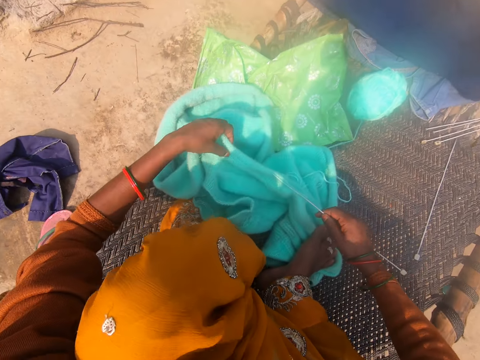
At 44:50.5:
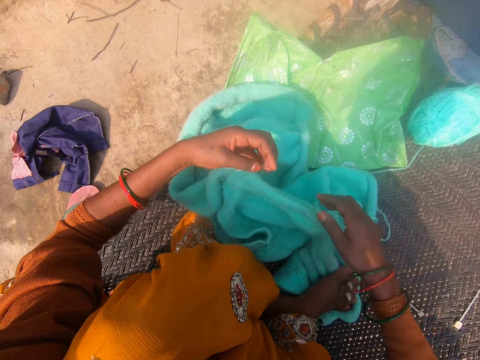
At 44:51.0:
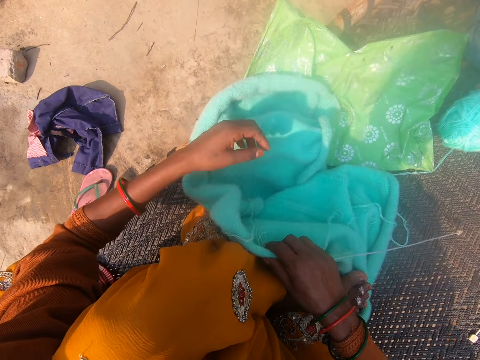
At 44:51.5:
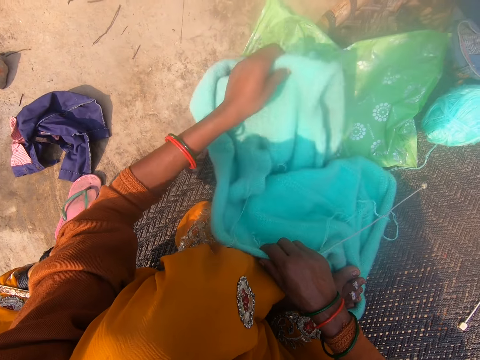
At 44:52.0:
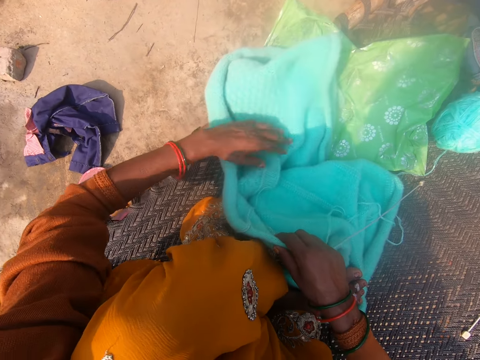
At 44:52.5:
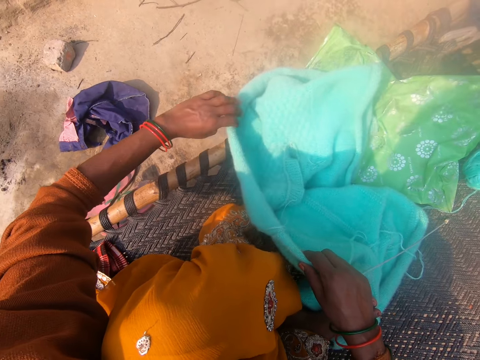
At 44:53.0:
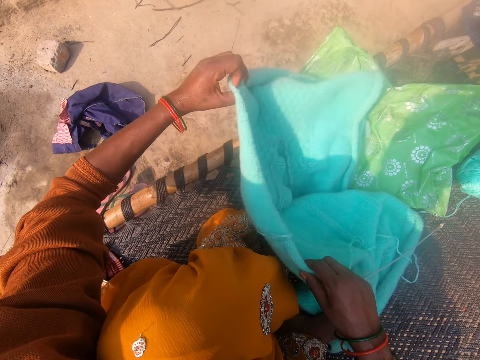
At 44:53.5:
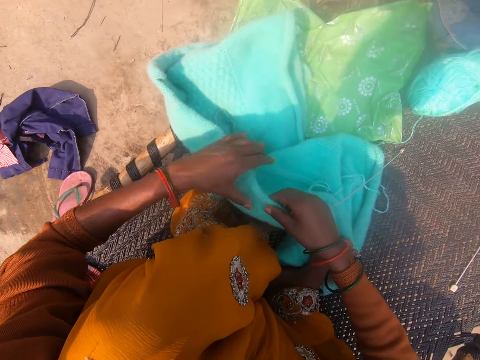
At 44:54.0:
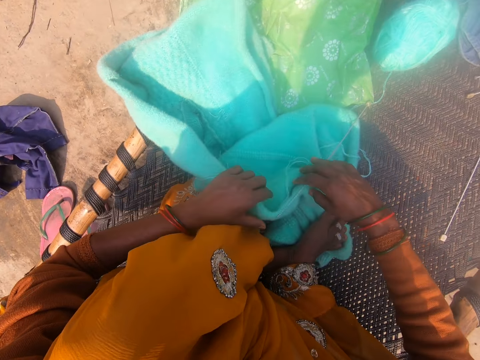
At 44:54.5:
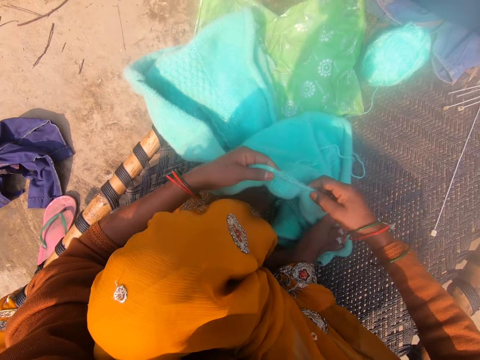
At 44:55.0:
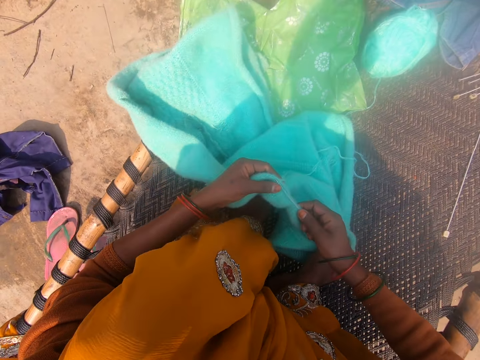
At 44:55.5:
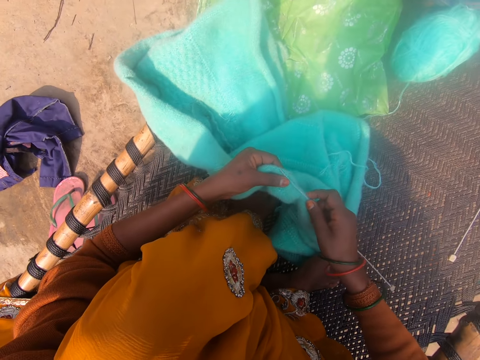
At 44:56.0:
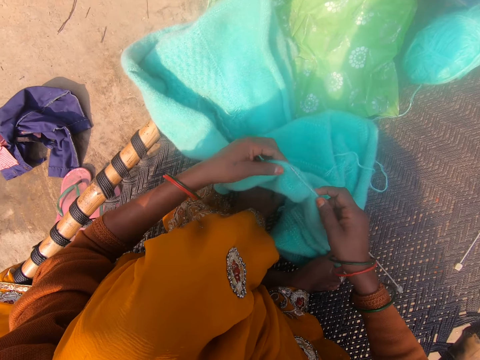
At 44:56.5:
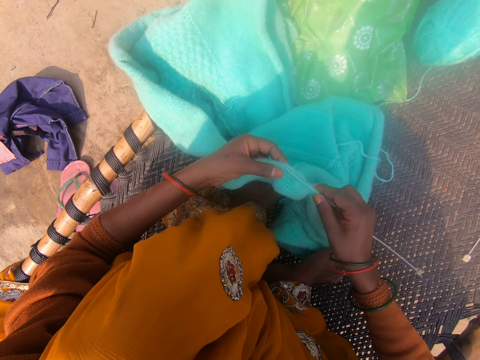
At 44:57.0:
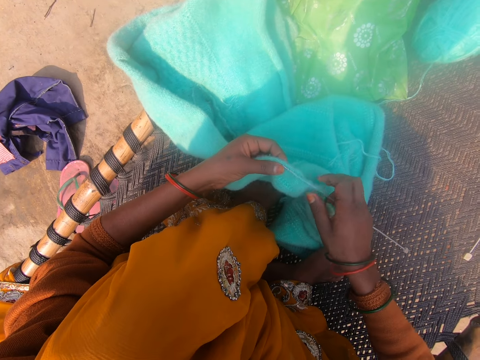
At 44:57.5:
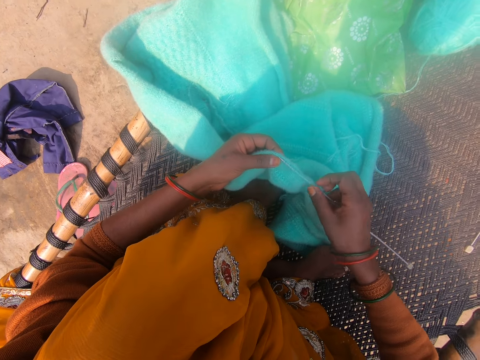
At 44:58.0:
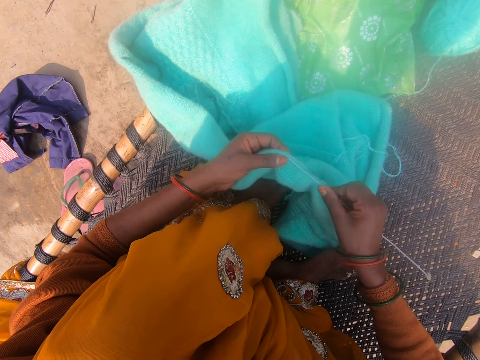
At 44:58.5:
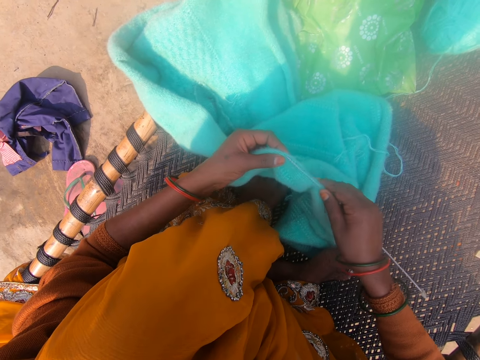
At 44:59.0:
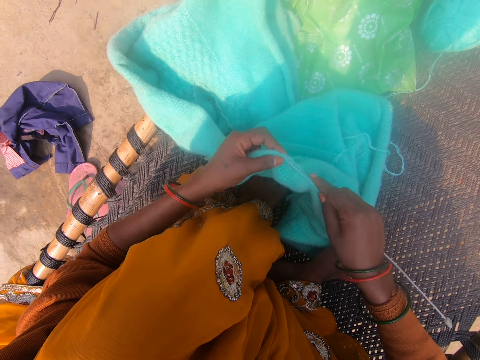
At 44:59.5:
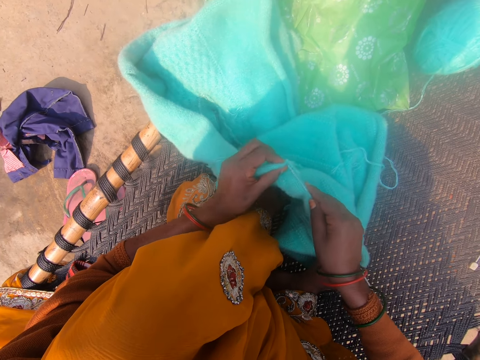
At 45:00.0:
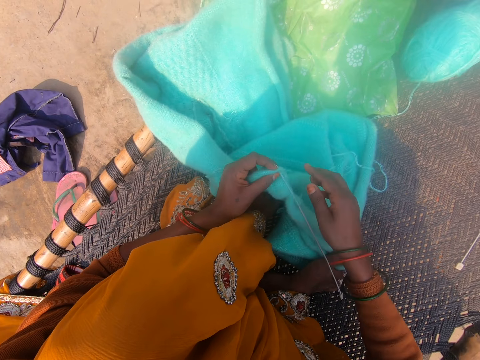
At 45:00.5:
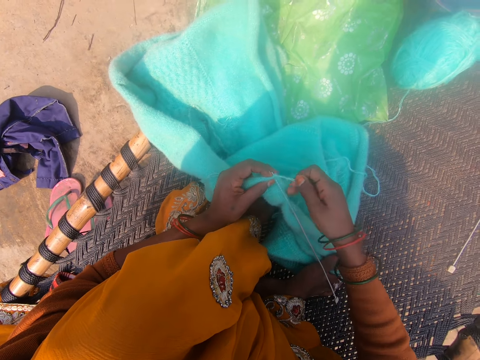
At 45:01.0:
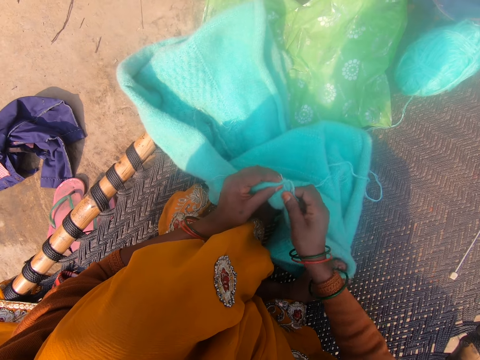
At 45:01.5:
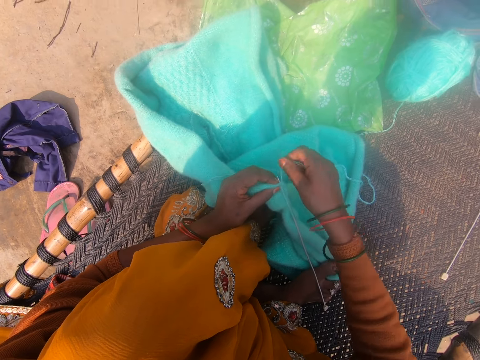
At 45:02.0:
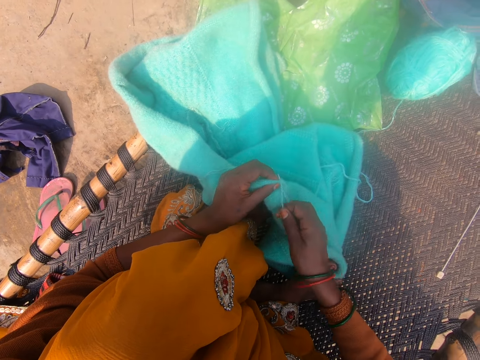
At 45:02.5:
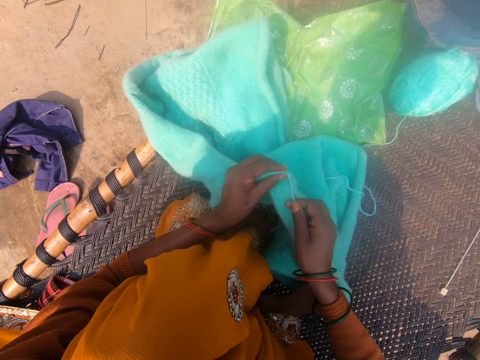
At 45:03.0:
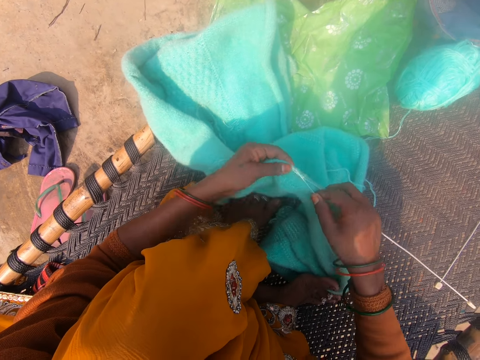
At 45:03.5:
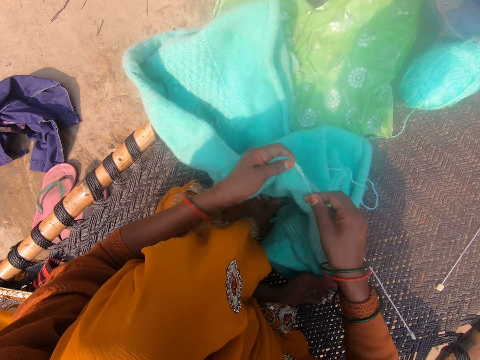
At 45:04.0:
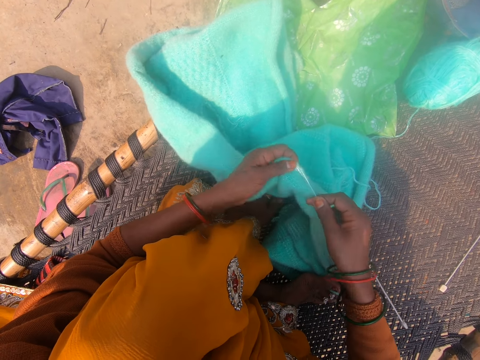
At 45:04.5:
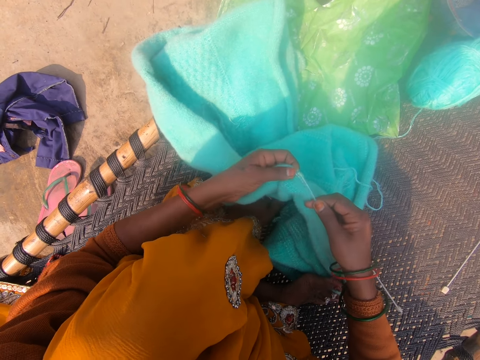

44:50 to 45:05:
The camera wearer holds the sweater. They move the sweater. They straighten the sweater. They hold the sweater. They knit the cardigan with the knitting needle. They sew the sweater. They hold the thread. They roll the thread around the crochet. They sew the sweater.

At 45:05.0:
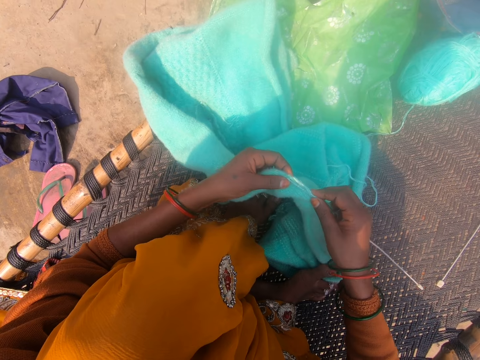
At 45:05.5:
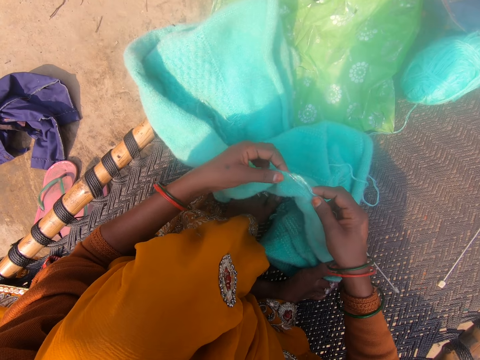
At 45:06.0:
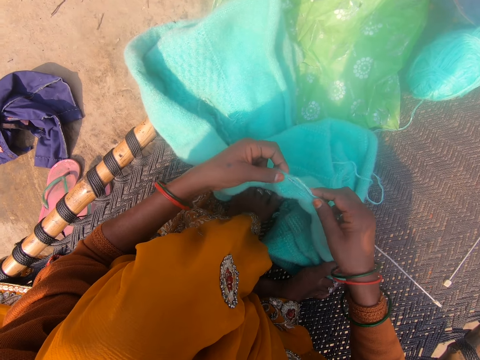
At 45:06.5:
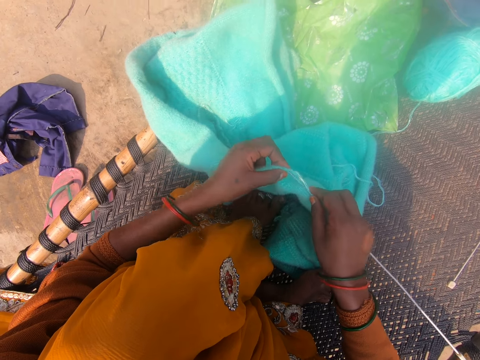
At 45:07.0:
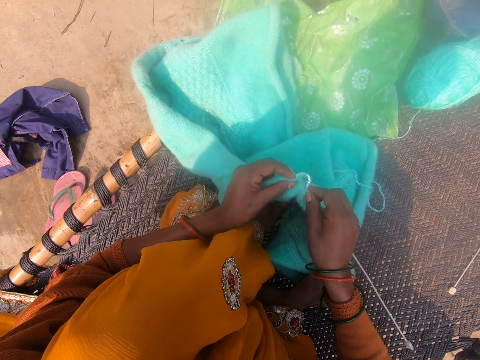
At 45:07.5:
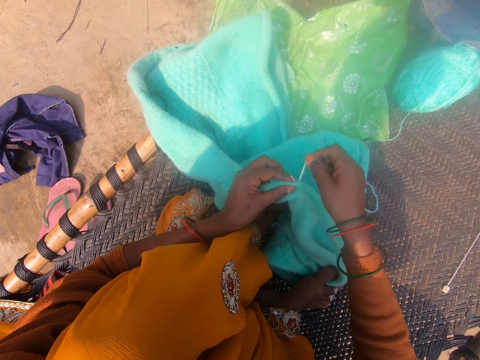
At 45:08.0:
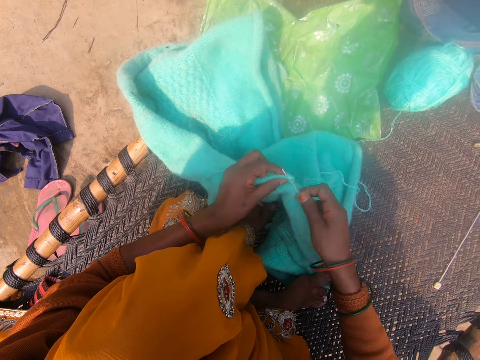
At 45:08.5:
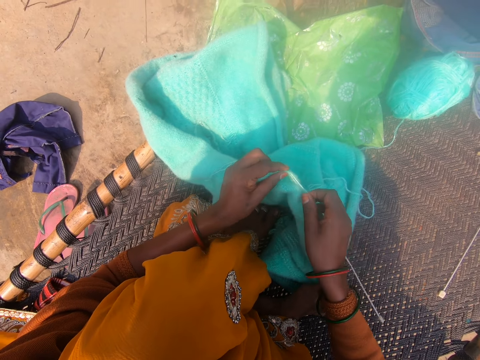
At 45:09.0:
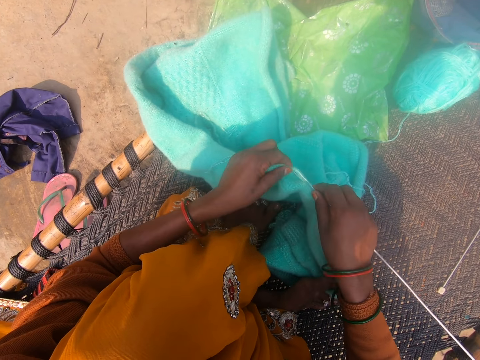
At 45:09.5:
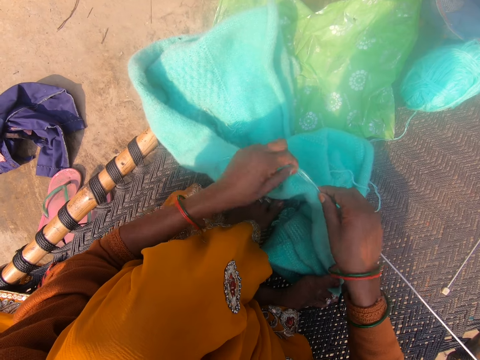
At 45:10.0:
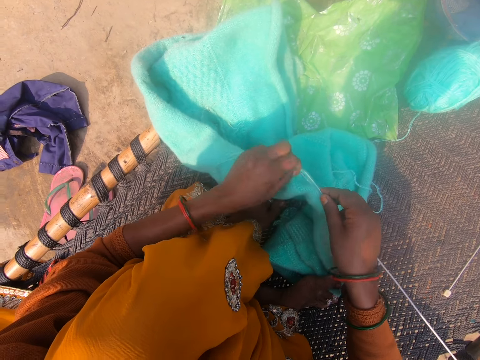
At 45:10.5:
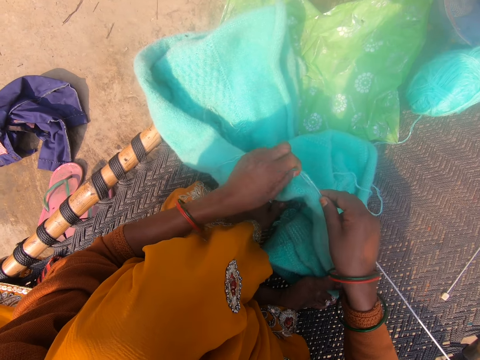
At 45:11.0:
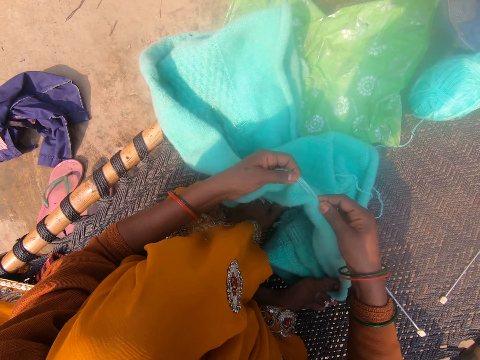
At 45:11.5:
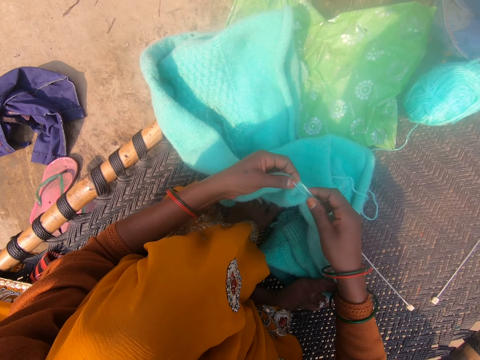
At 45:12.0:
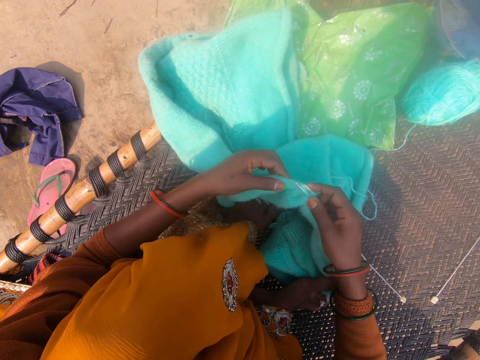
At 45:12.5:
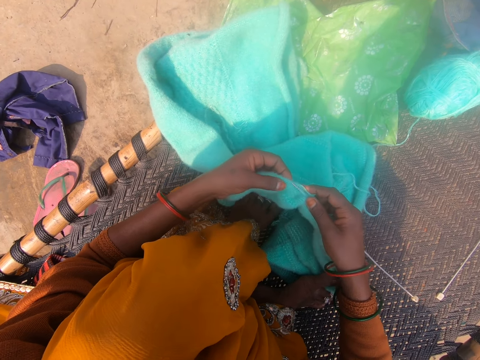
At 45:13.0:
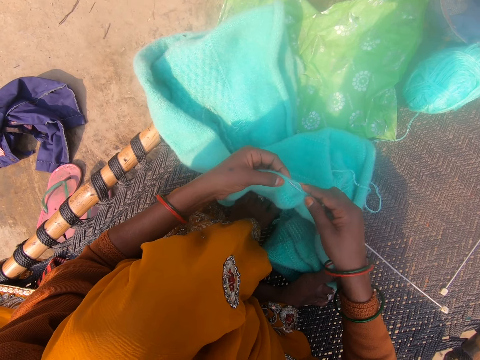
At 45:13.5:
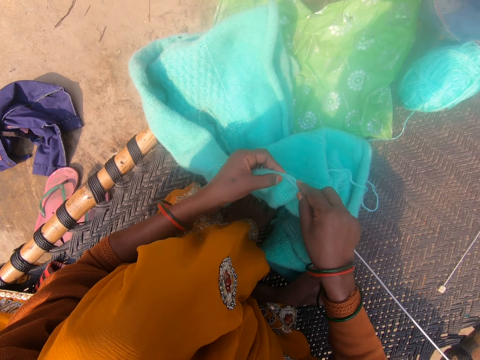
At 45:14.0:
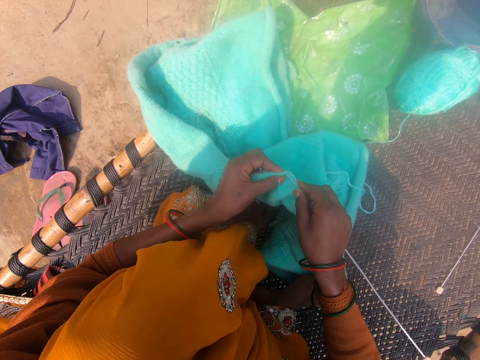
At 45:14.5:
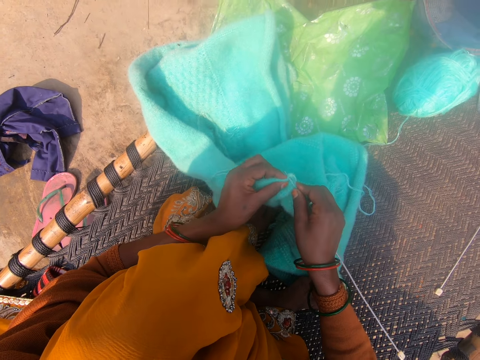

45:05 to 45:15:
The camera wearer rolls the thread around the crochet. They sew the sweater.

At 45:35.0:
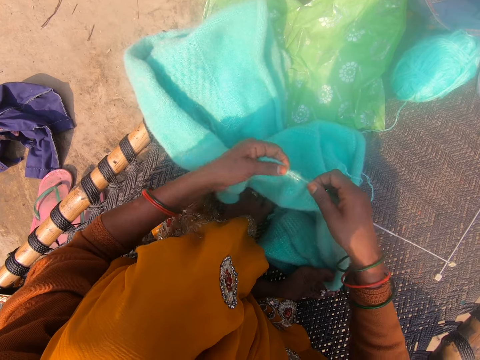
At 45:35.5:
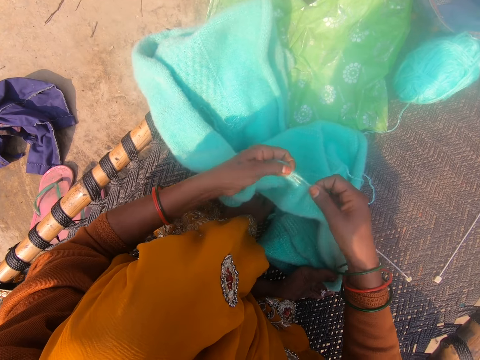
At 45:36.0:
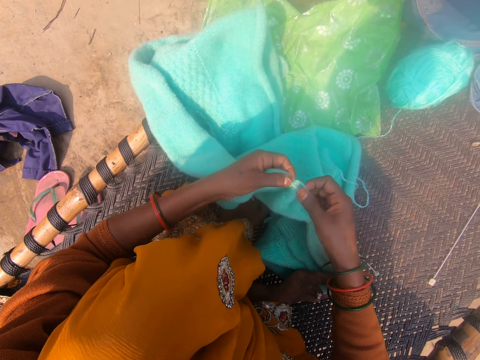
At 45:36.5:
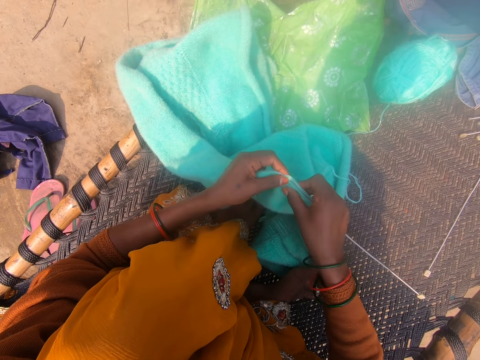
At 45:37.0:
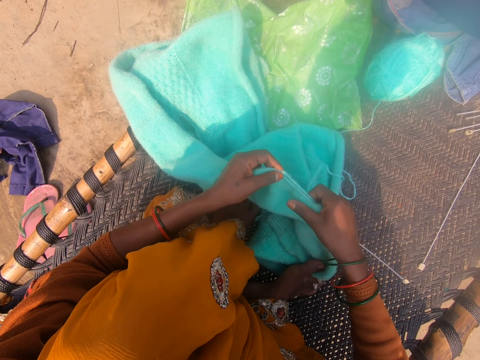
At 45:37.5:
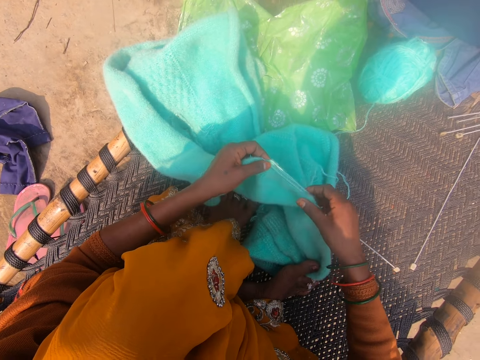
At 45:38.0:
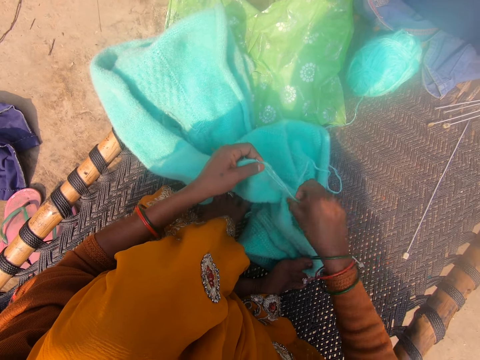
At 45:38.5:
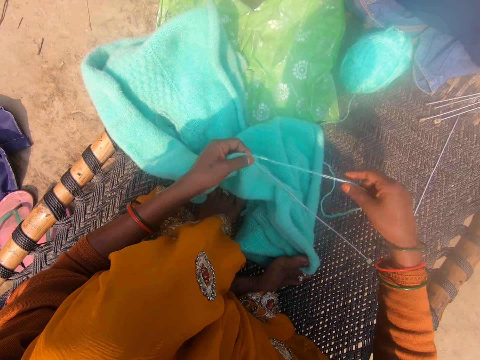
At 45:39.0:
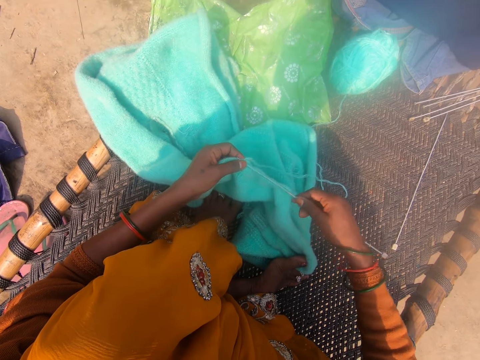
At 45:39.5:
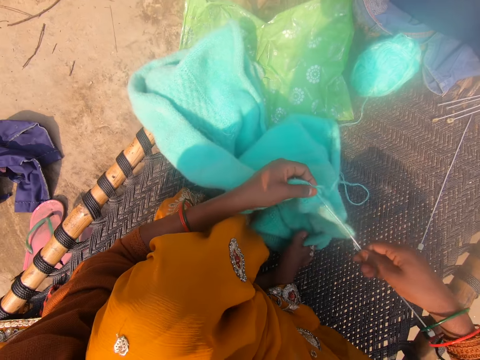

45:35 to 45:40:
The camera wearer adjusts the cardigan on the mat.
